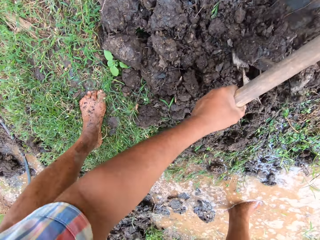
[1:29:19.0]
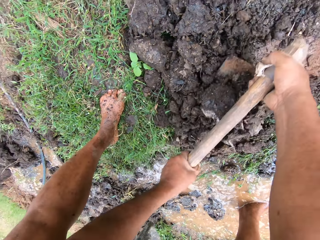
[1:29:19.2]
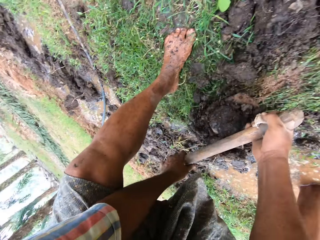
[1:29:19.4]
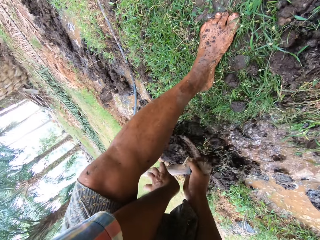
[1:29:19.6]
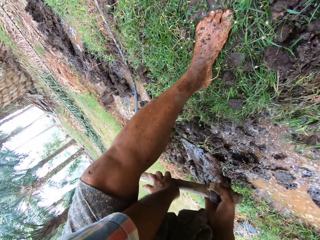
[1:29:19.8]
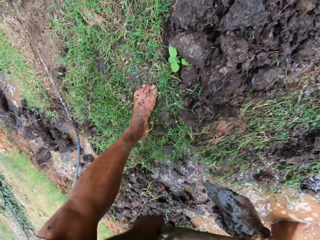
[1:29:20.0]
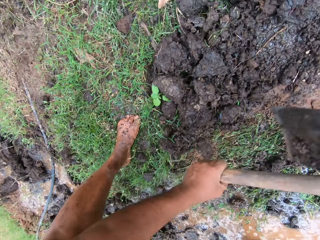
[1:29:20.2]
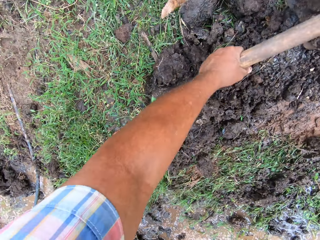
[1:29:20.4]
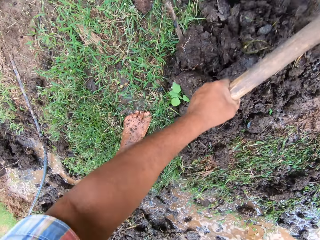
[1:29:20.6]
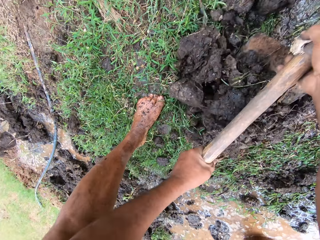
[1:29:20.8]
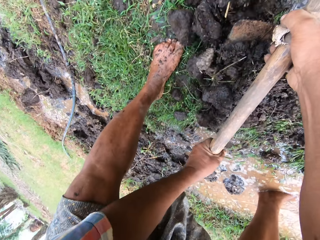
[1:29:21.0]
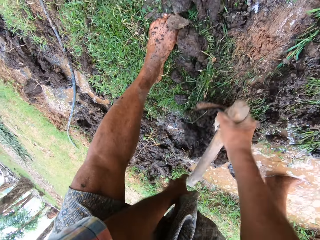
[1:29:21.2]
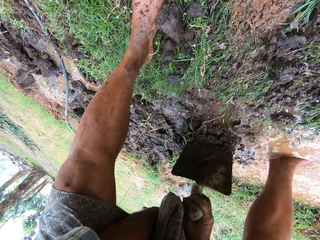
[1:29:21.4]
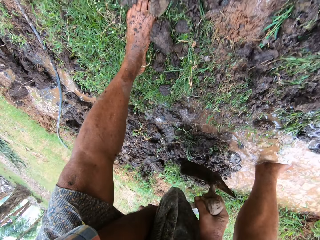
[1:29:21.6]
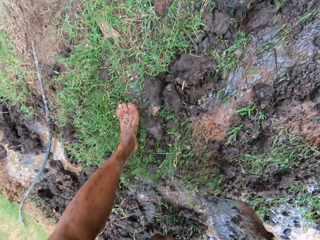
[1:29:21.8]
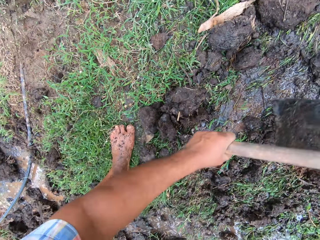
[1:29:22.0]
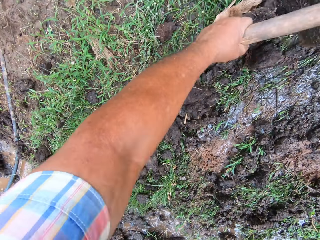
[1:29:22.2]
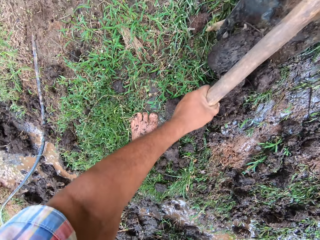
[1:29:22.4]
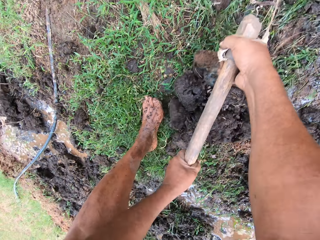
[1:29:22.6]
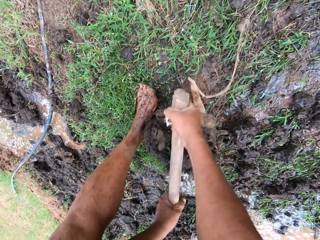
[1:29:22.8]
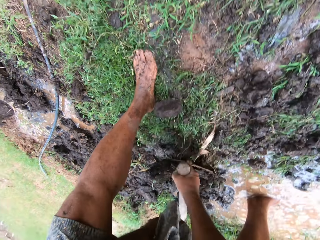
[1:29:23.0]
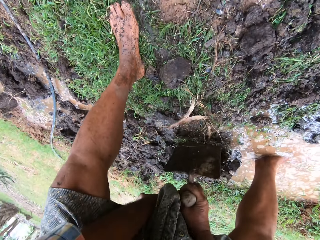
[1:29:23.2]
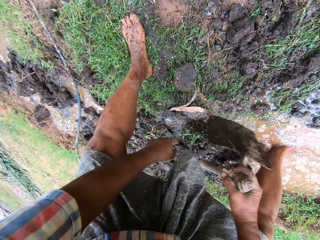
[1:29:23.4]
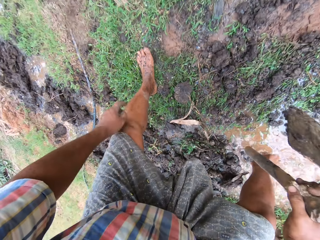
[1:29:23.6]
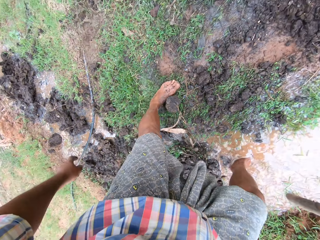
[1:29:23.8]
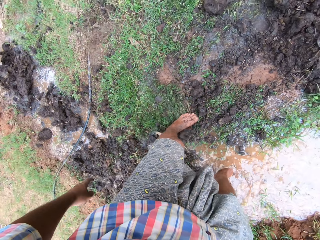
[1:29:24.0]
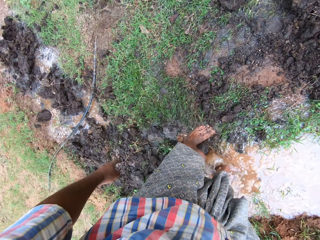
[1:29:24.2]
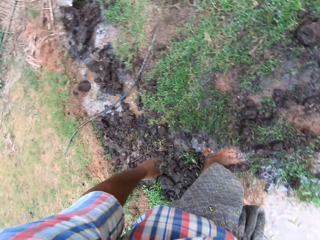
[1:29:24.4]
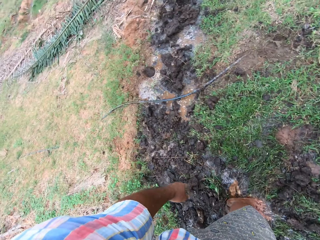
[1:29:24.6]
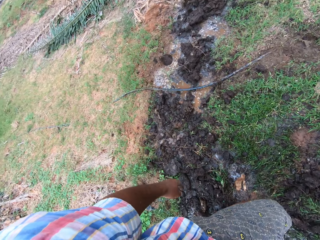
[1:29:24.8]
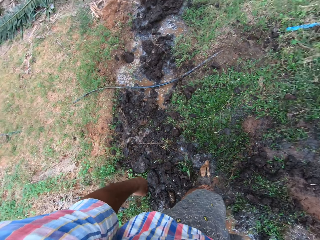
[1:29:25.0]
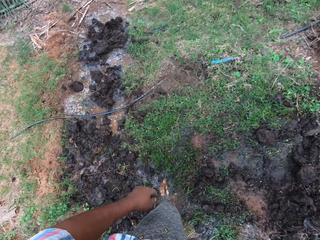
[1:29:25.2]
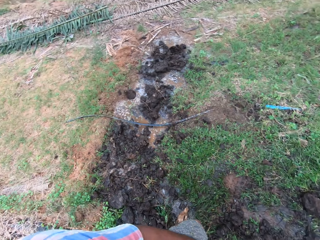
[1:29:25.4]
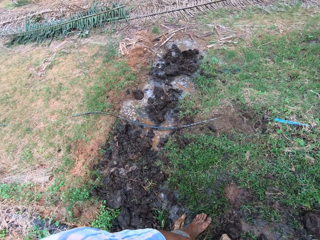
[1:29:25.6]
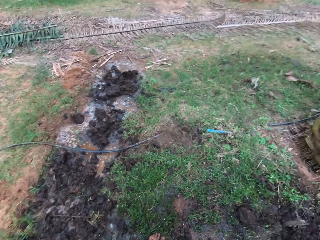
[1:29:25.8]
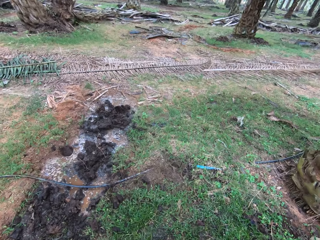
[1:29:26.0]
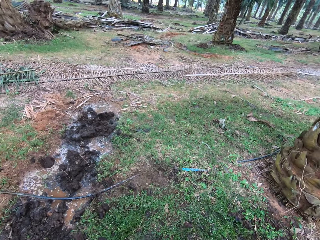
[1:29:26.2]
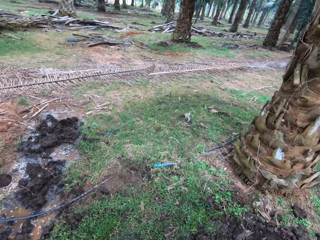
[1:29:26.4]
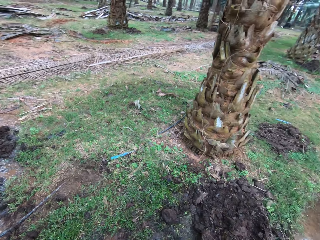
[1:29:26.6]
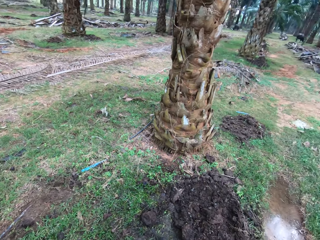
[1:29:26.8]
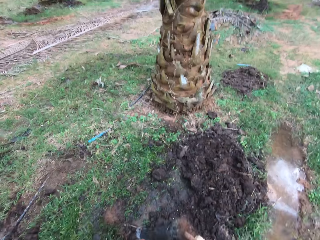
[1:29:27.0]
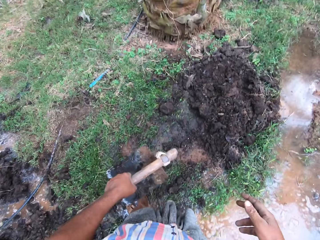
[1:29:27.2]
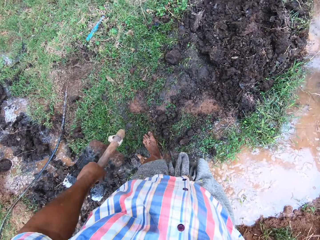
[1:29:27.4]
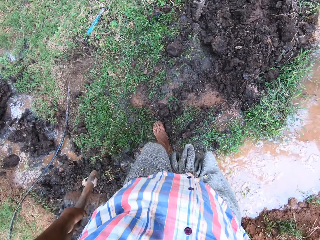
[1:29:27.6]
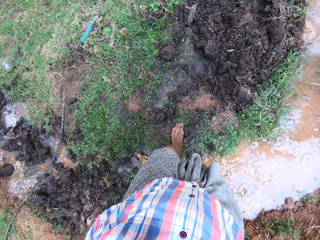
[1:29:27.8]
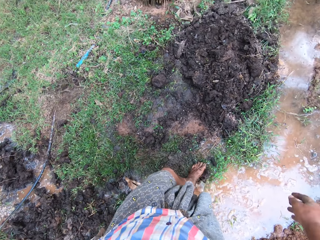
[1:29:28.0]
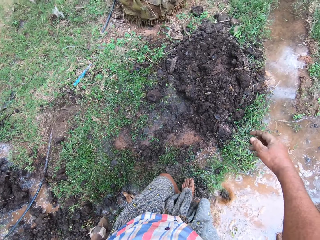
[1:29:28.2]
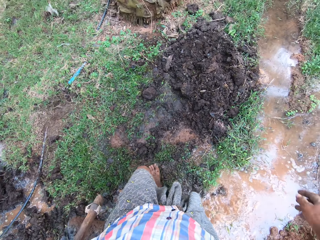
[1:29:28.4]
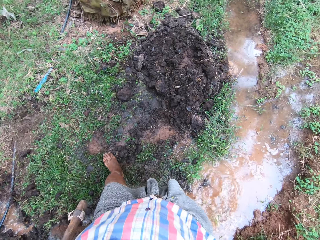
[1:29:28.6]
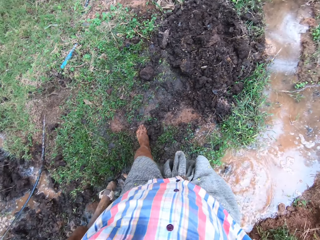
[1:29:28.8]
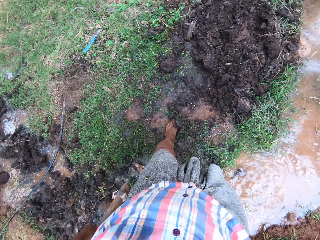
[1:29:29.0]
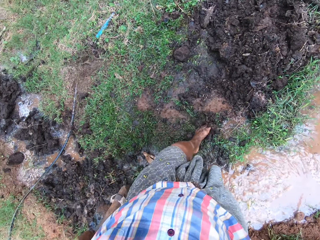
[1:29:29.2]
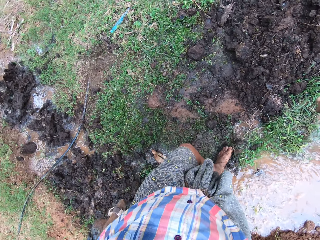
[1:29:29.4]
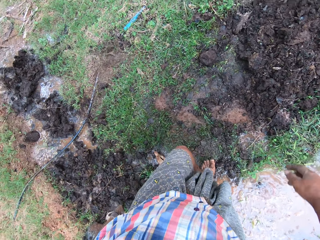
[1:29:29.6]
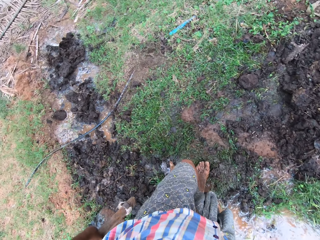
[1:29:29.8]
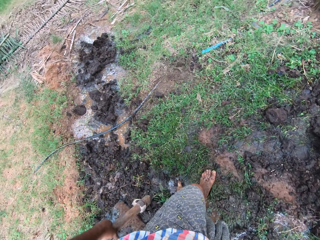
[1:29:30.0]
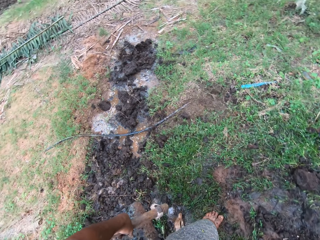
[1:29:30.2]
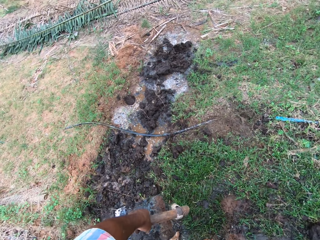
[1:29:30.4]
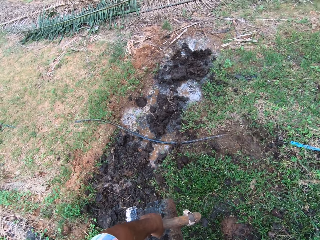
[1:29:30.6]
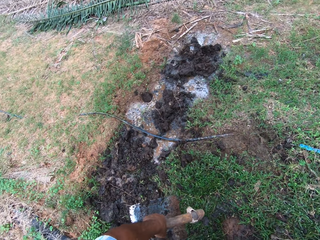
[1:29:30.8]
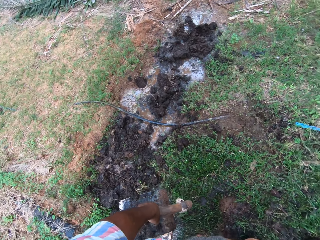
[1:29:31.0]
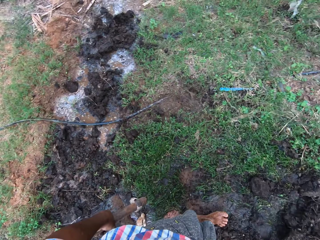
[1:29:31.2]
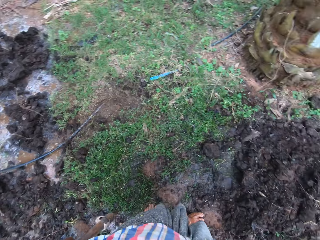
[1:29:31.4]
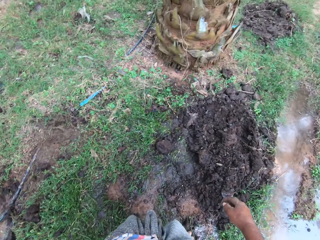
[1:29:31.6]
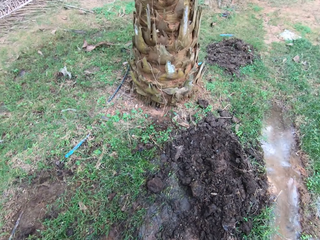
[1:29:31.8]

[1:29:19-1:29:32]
The camera wearer transfers the hoe to his left hand. He pushes the manure into the water with his feet.

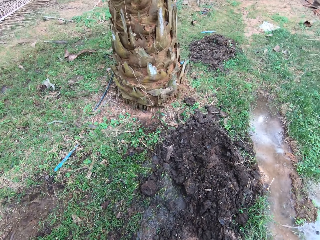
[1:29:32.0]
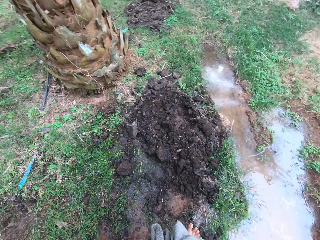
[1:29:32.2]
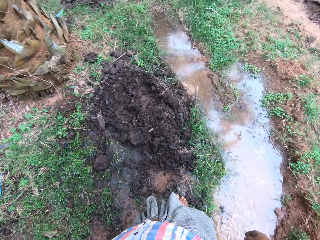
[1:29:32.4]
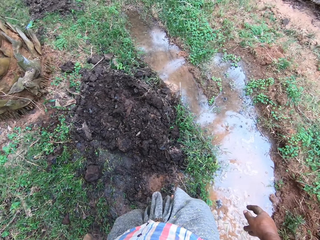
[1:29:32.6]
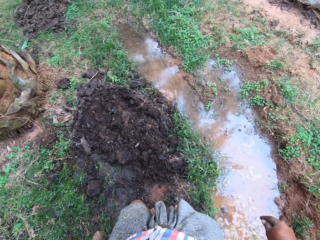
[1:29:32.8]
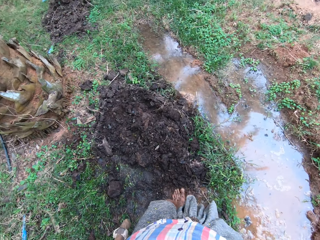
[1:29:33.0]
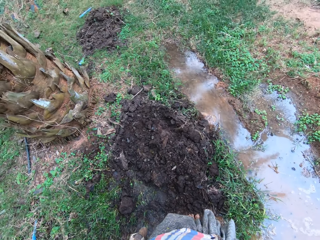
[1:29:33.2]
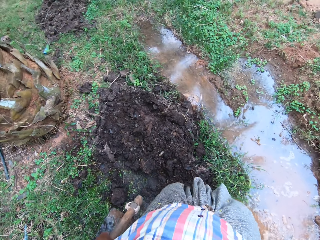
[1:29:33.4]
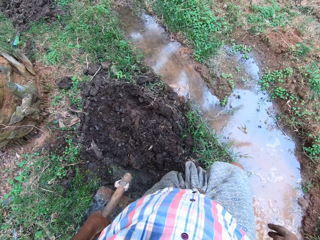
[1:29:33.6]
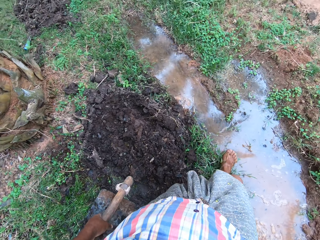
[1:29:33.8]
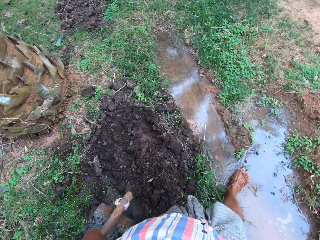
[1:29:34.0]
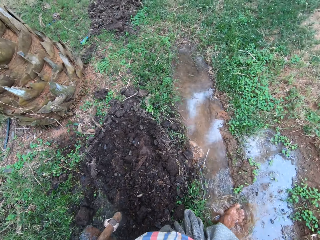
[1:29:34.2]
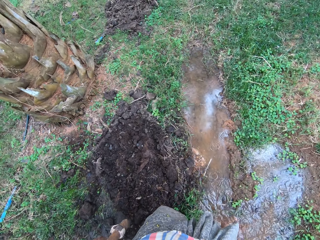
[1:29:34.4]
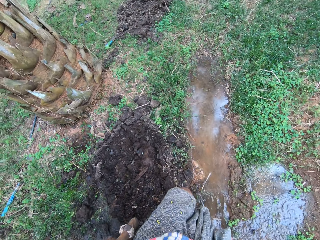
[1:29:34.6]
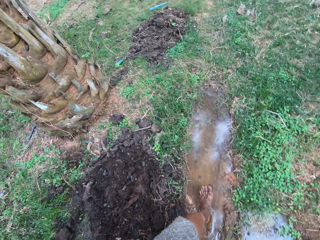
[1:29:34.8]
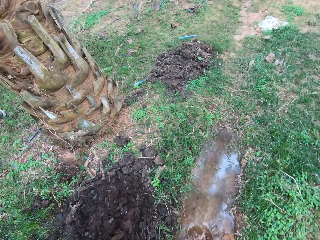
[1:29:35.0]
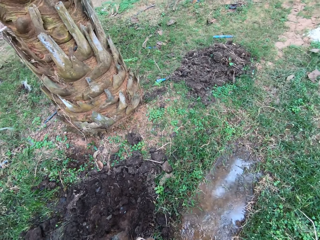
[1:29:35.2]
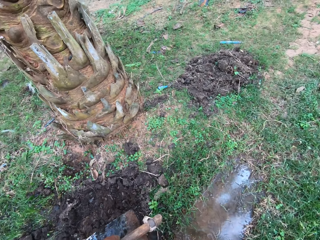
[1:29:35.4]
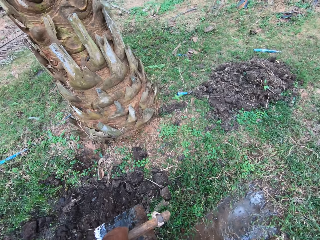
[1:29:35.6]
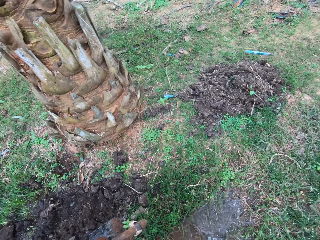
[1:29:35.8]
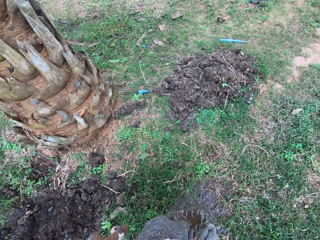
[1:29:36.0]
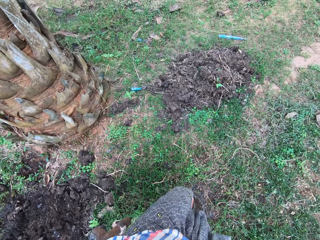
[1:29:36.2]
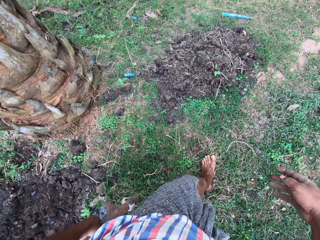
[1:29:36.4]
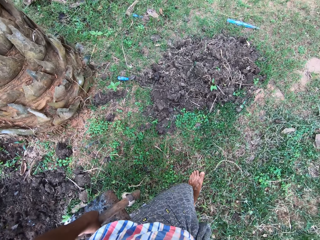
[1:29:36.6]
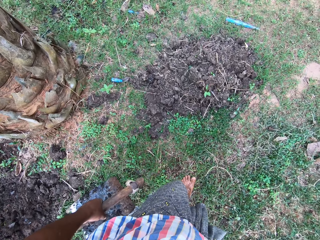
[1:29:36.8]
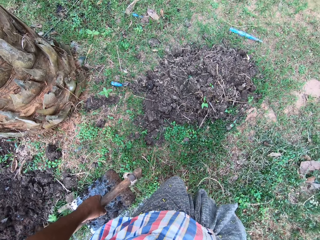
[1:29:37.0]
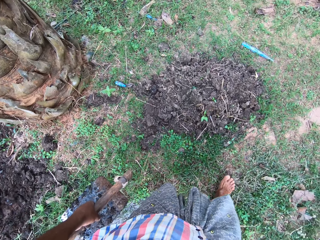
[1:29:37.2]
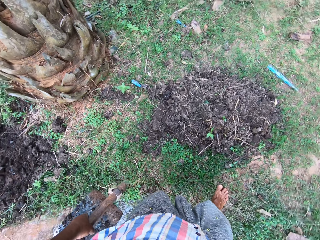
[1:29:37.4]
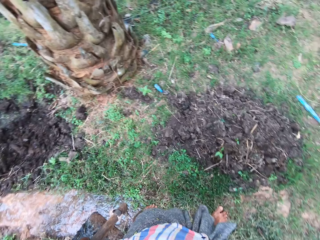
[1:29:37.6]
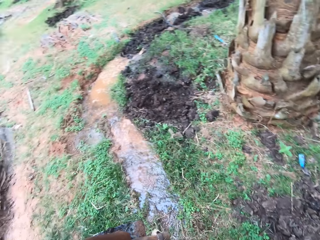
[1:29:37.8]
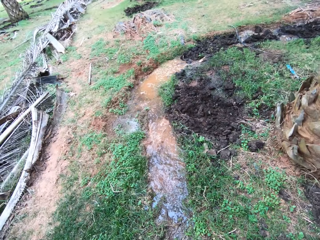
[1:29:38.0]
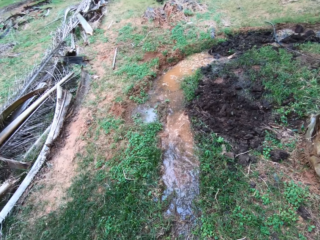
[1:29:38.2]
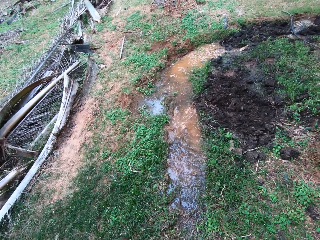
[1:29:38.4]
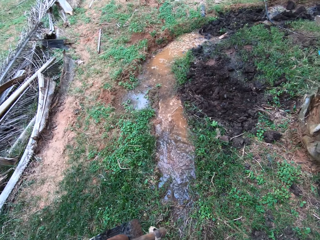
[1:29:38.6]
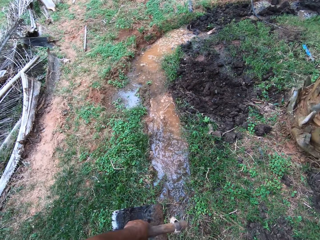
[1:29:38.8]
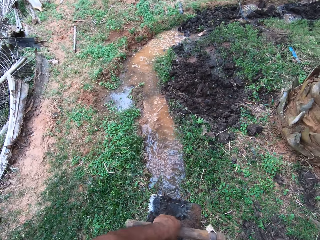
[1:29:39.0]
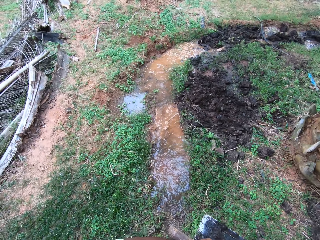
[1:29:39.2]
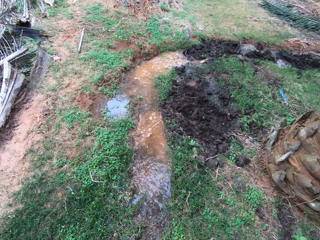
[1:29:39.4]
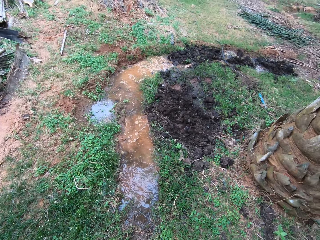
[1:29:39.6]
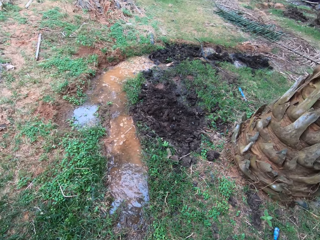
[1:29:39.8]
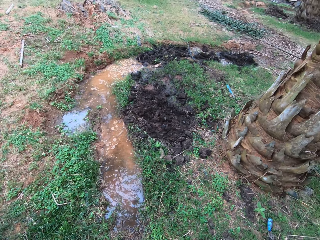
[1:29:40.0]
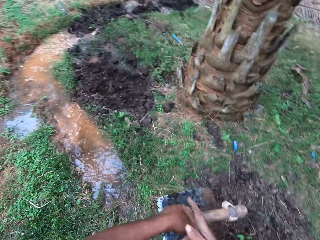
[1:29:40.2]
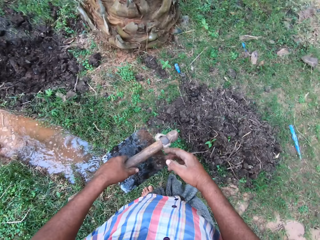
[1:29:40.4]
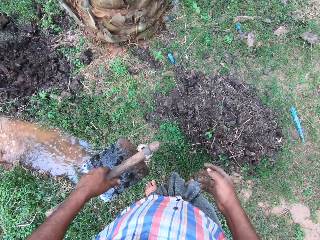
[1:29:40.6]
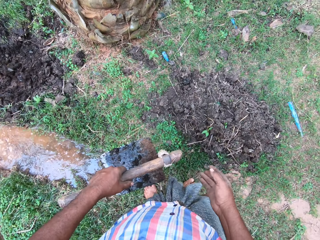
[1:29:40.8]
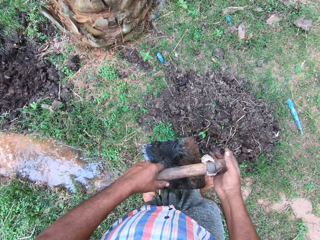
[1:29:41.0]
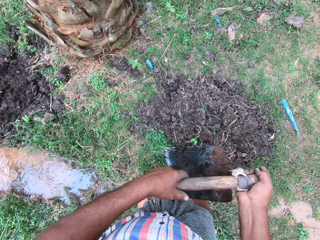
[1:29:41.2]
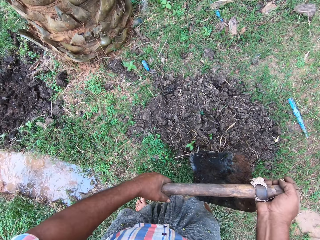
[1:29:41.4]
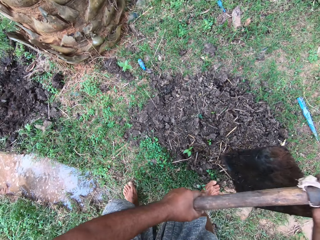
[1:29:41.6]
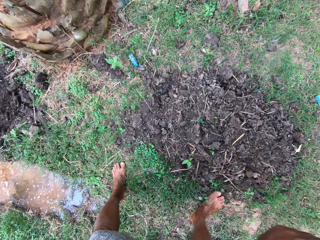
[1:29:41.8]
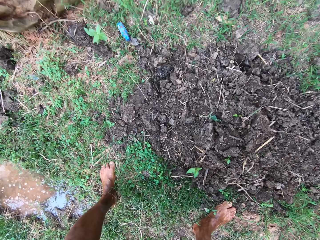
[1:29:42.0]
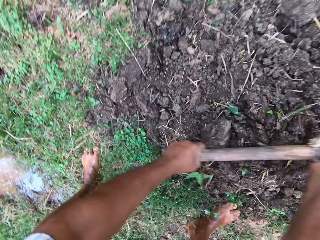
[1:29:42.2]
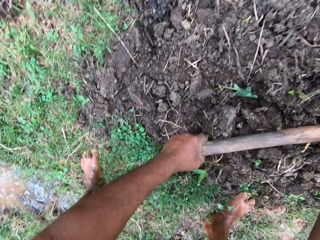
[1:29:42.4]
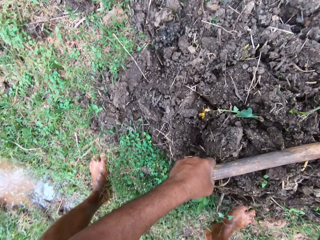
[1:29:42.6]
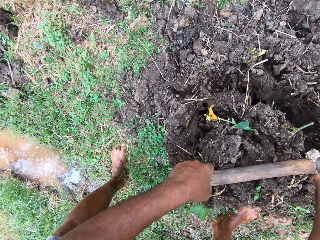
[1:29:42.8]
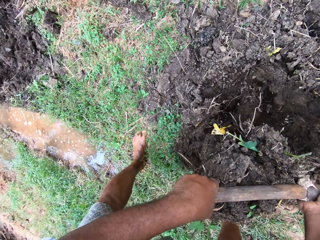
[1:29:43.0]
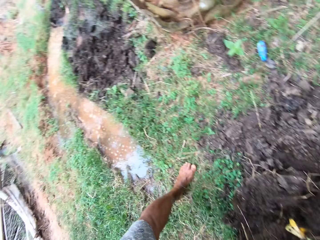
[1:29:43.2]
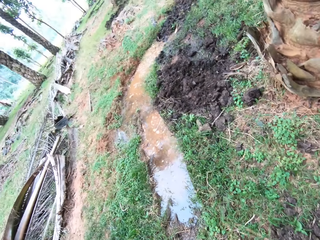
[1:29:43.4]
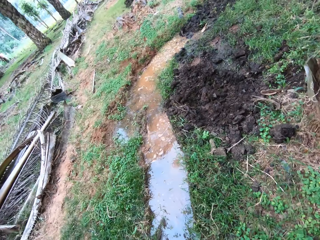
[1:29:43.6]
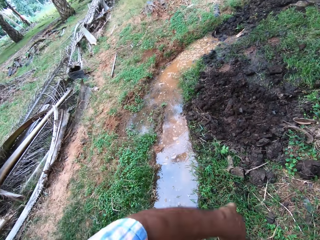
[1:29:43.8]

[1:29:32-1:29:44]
The camera wearer walks around on the farmland. He hoes the farm land with the hoe in his hands.
